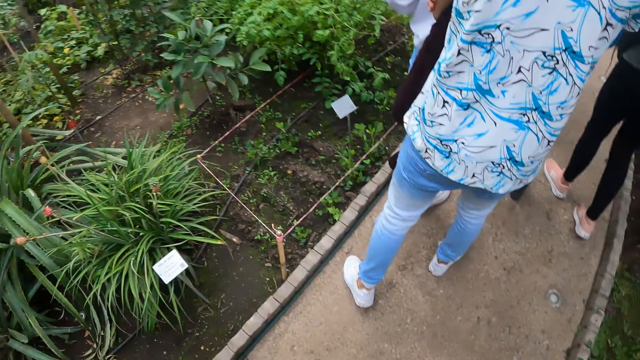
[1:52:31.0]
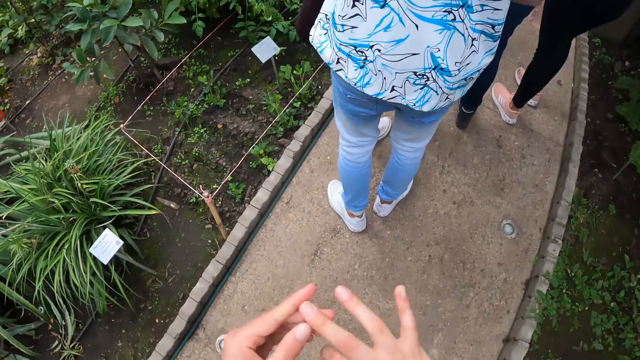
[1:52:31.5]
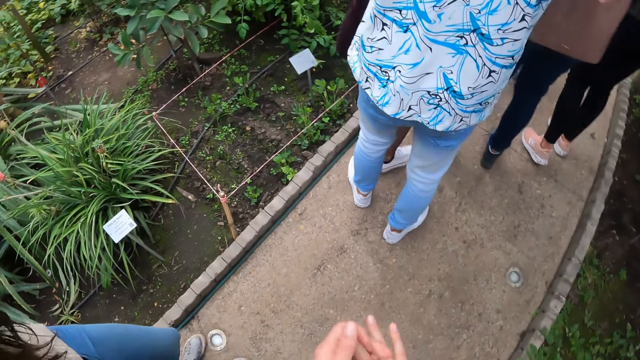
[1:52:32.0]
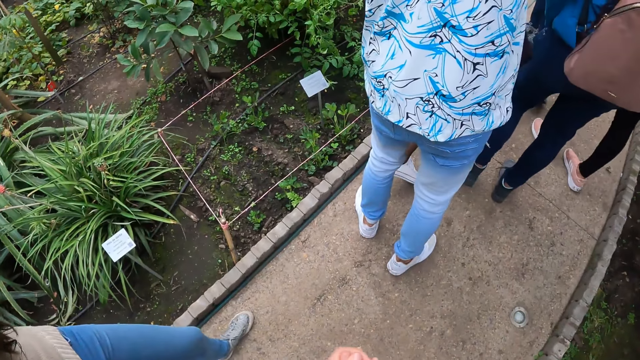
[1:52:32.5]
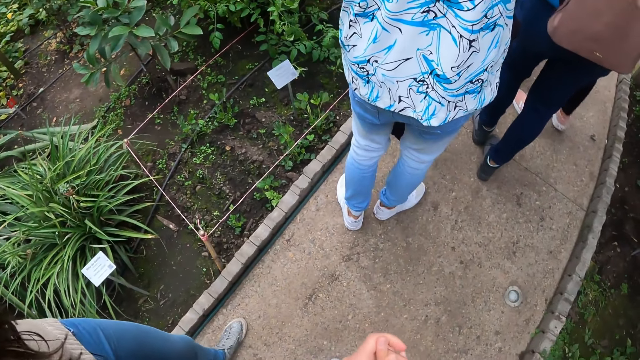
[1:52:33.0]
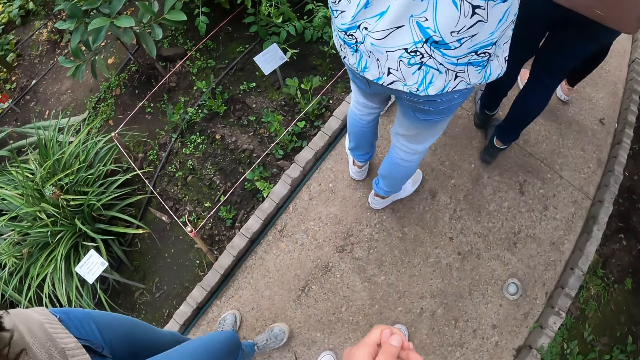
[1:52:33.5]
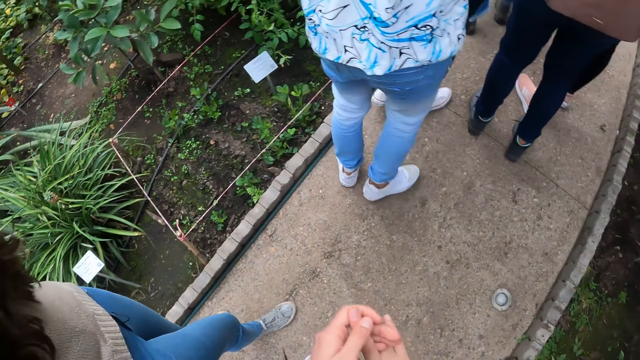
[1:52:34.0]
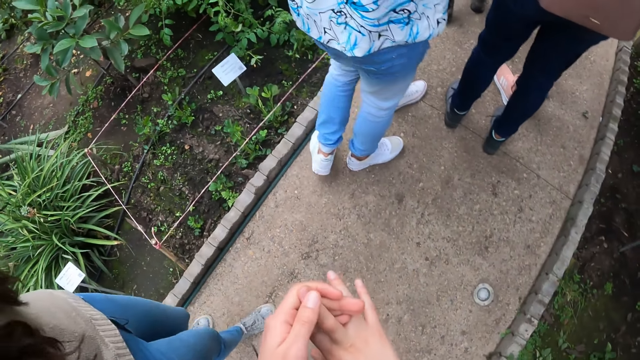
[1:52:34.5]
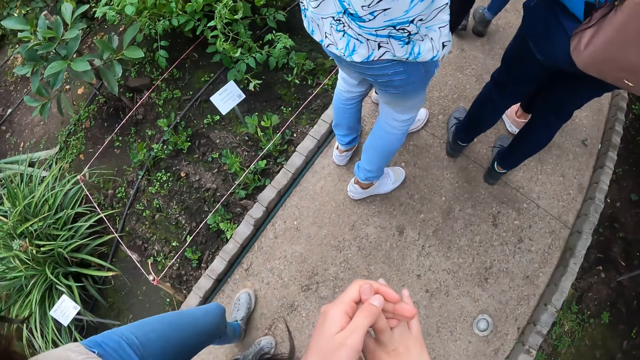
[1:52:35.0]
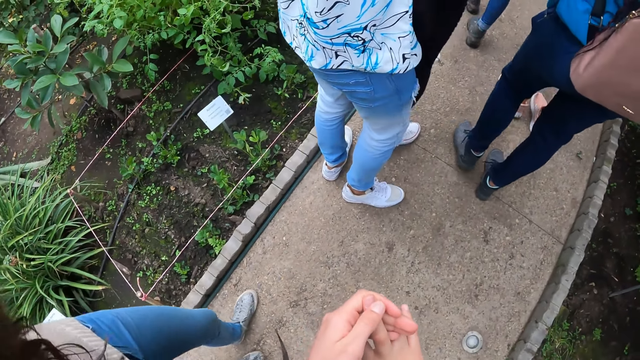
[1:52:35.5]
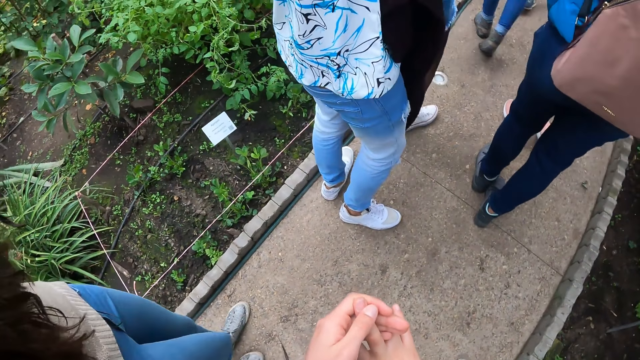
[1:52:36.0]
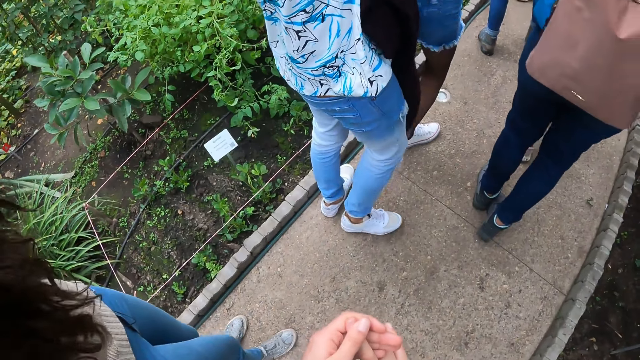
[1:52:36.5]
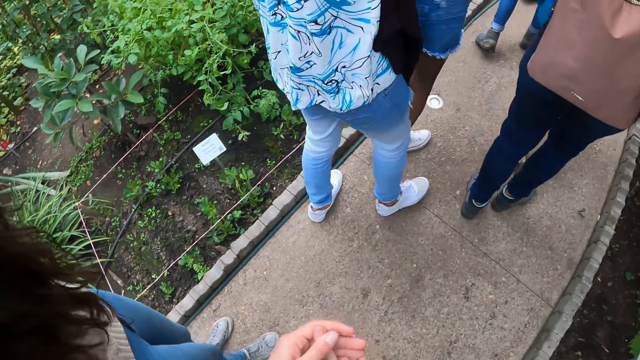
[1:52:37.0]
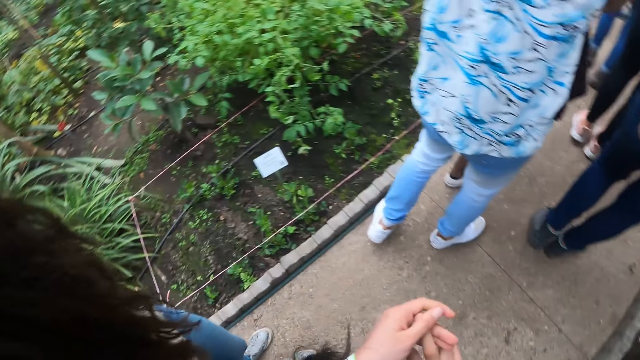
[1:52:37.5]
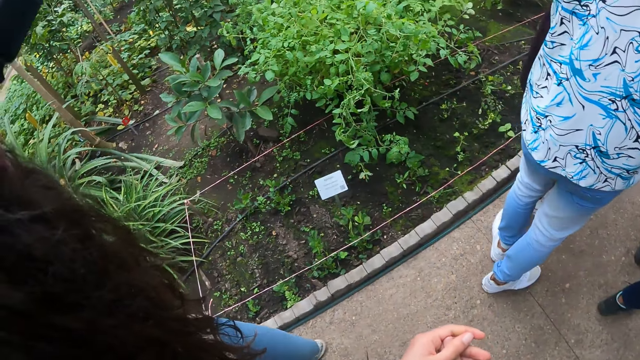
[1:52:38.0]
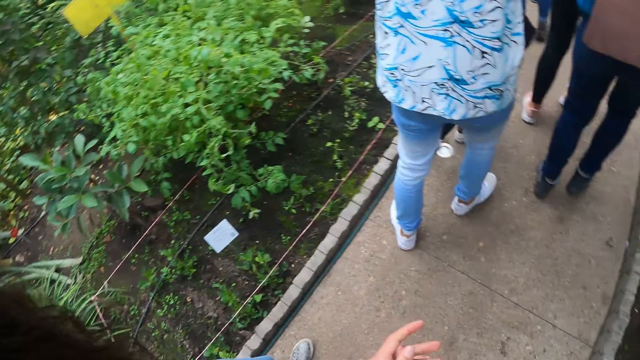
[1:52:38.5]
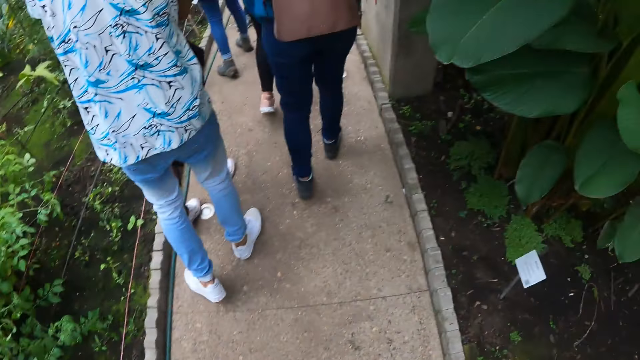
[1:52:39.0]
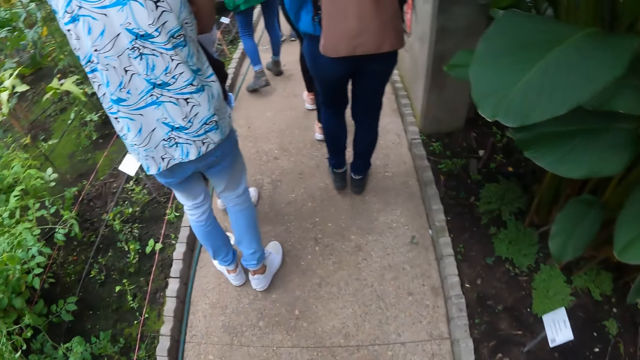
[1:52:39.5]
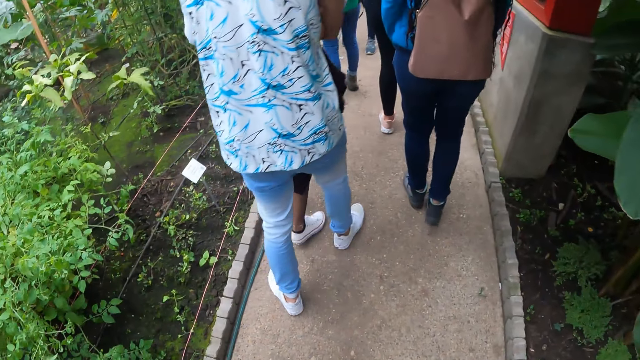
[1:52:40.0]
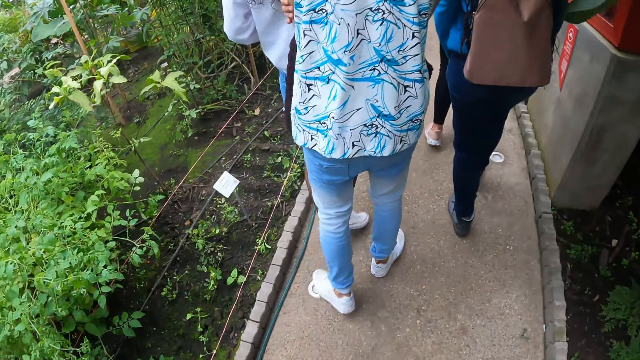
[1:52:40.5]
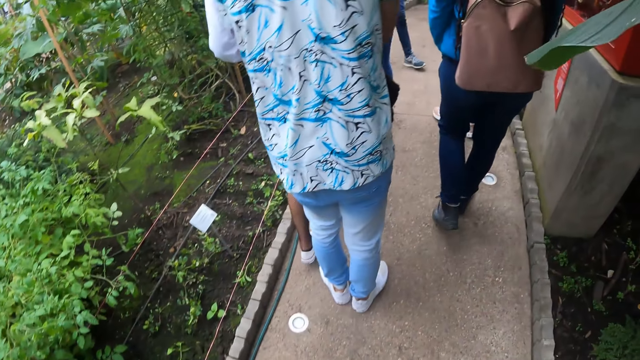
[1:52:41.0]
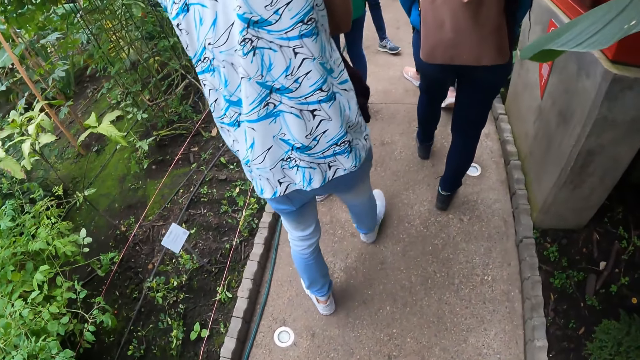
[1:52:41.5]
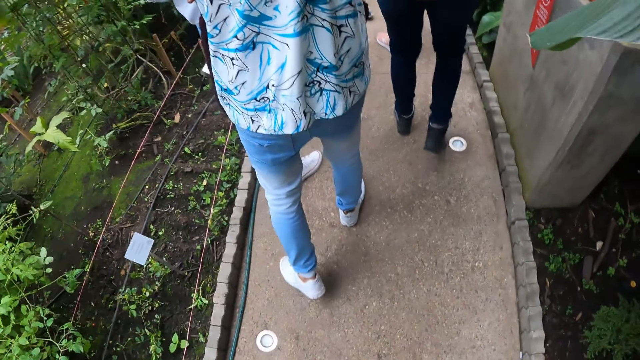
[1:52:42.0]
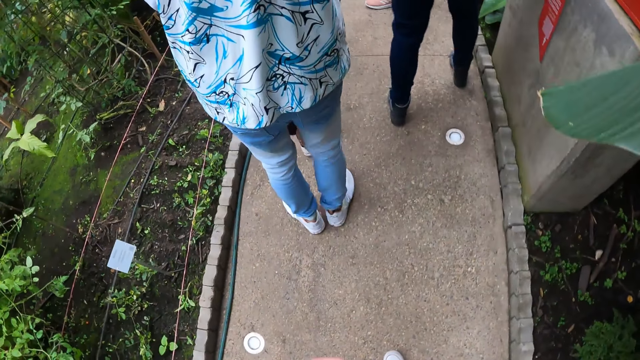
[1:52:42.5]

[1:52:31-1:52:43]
The camera wearer plays with both hands.

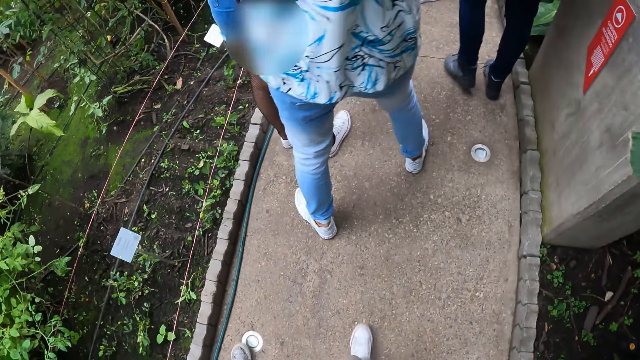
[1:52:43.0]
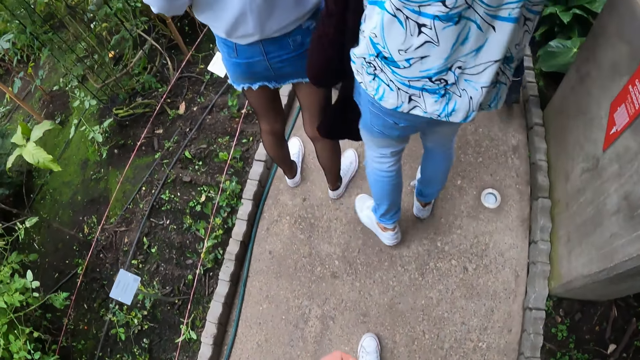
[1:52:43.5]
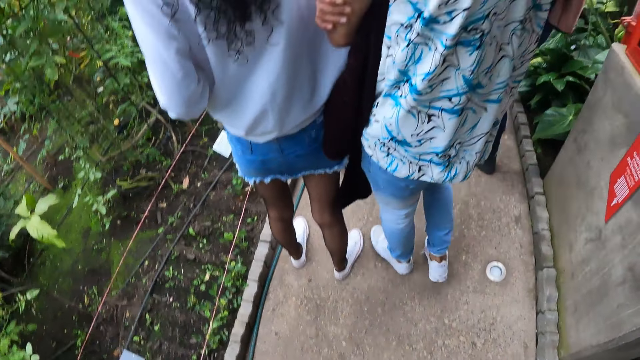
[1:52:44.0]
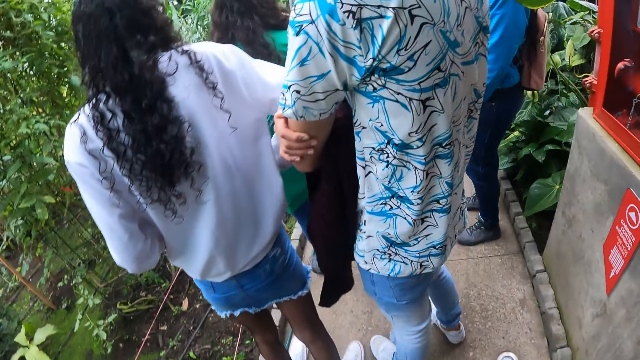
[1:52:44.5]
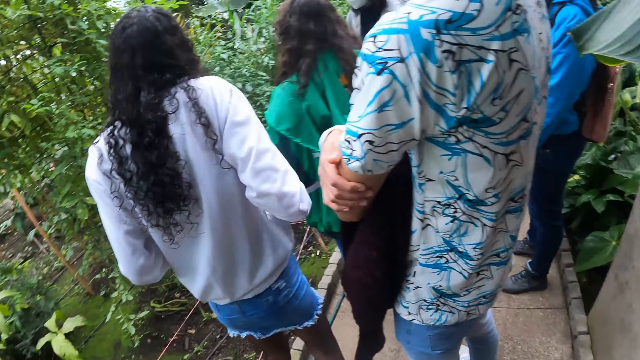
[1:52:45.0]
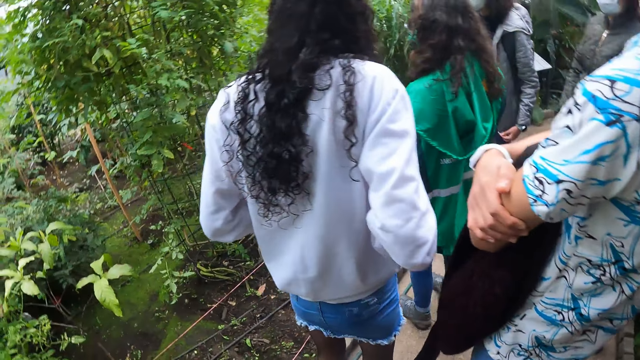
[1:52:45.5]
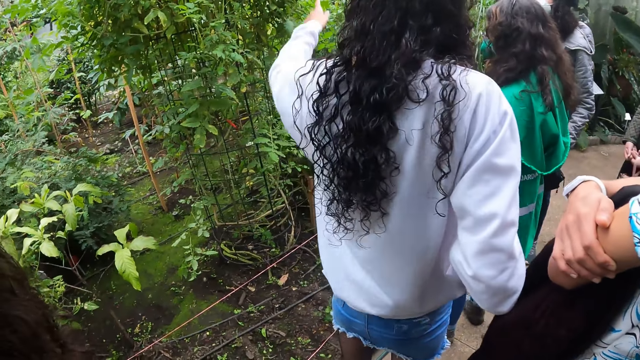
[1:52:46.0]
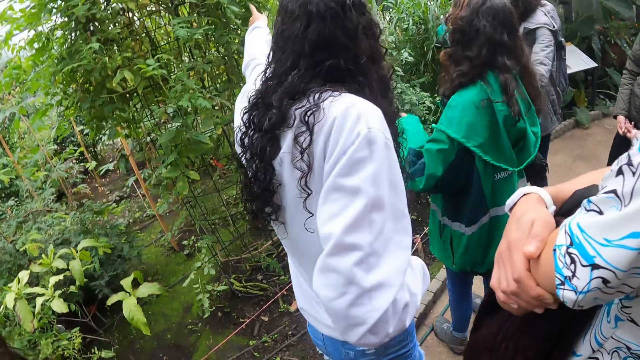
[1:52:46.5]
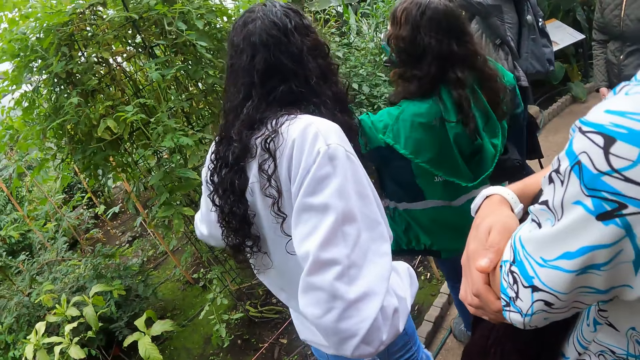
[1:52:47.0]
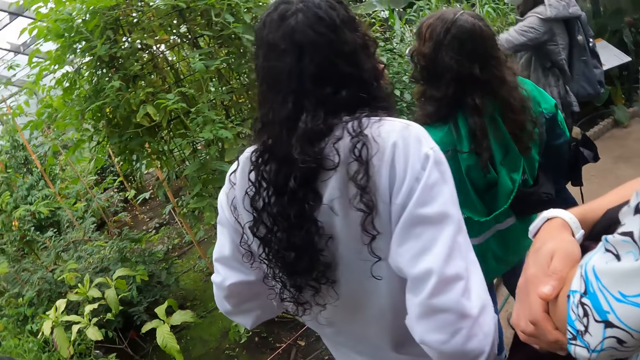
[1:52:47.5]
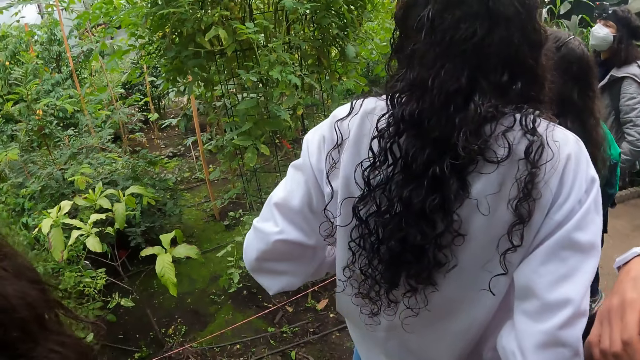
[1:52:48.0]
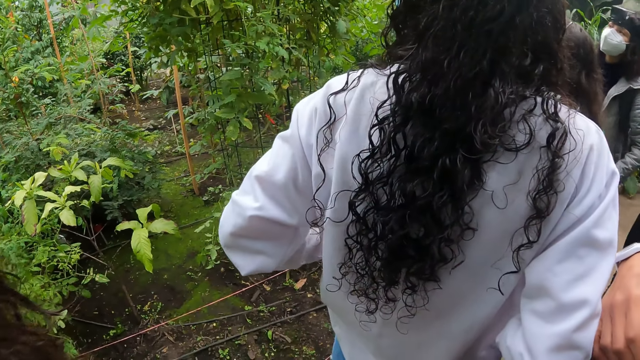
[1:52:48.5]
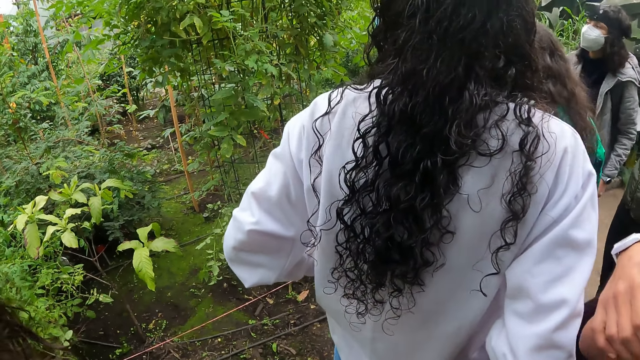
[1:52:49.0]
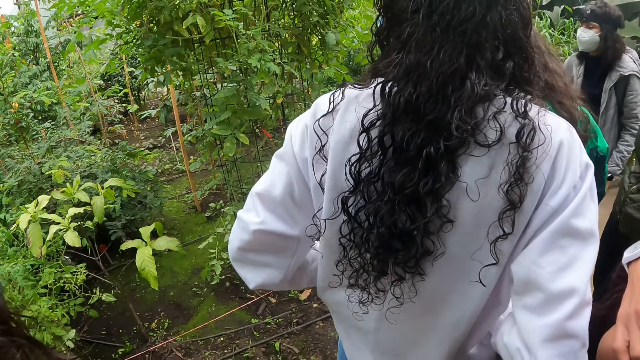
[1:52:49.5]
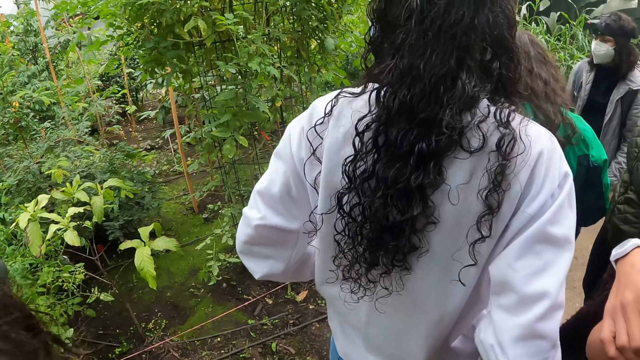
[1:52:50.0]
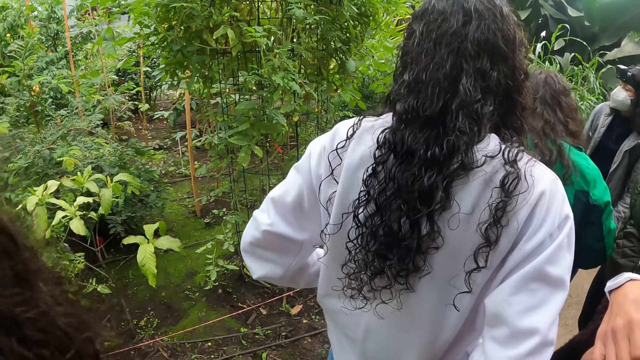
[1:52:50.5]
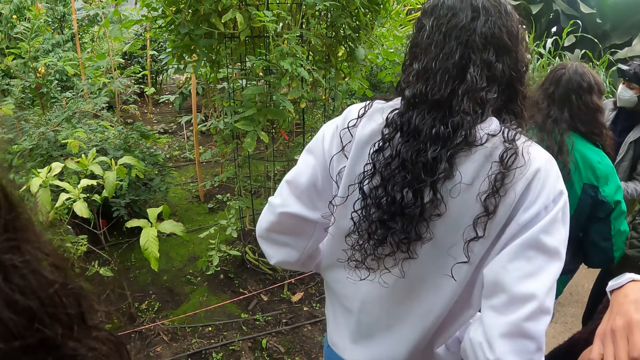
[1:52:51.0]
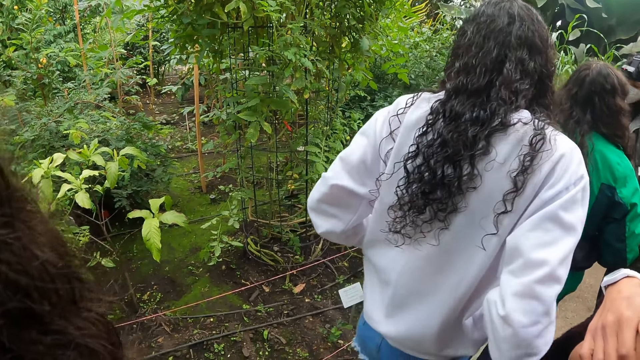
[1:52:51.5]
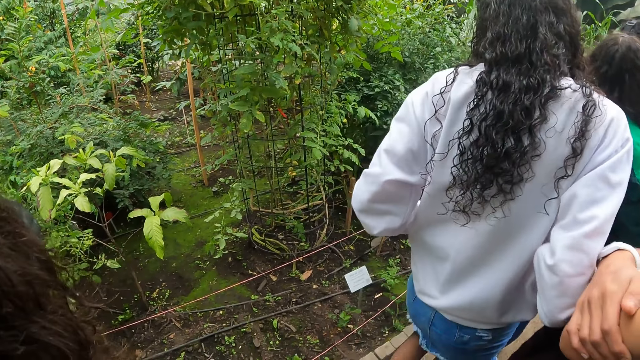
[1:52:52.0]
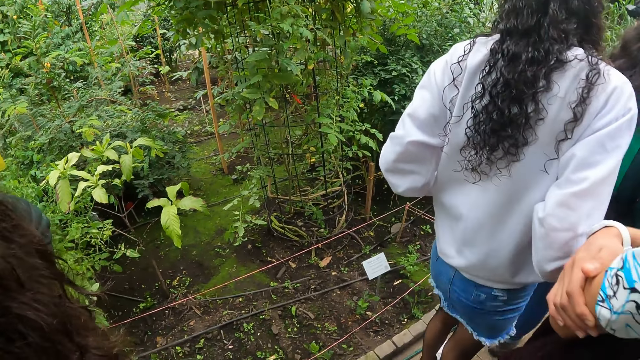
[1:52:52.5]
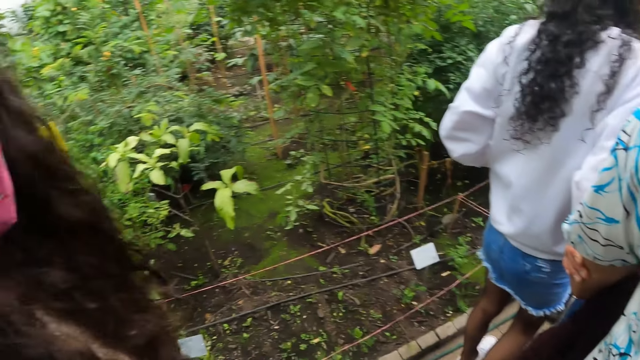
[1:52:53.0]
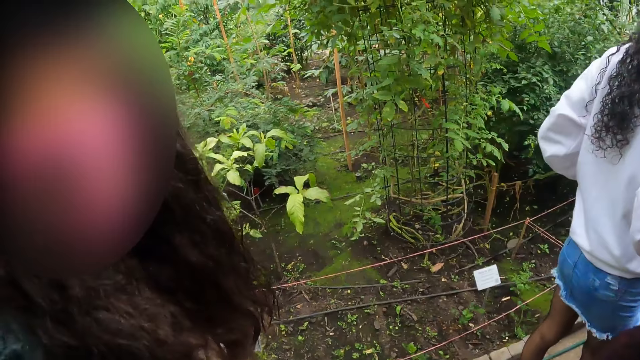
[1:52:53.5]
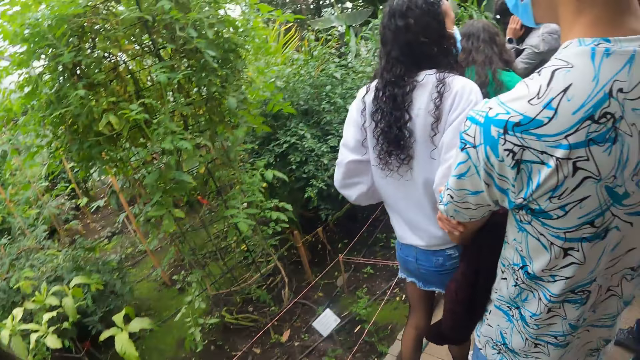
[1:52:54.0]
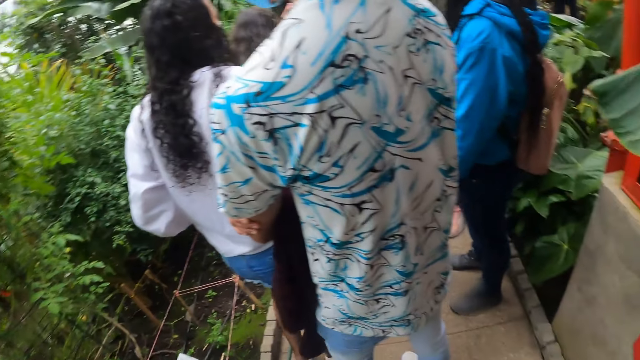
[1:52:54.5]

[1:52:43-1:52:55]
A woman interacts with the camera wearer and the people in the garden. The camera wearer interacts with another woman in the garden.
